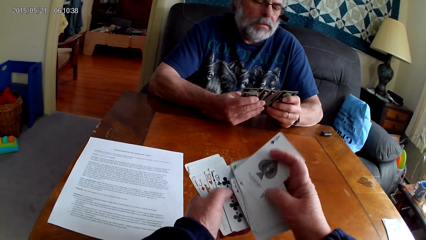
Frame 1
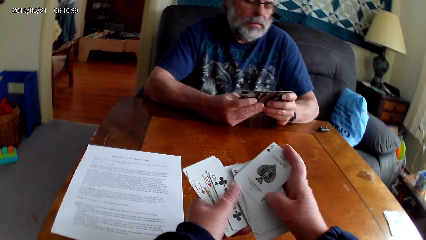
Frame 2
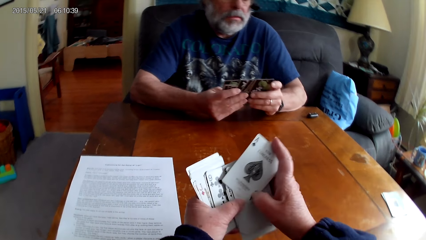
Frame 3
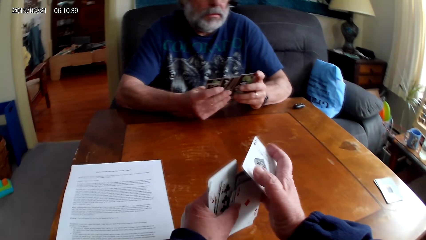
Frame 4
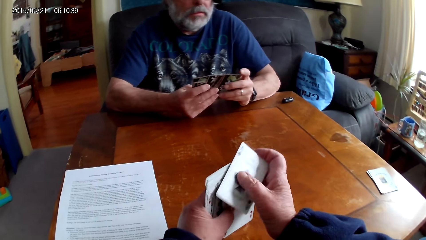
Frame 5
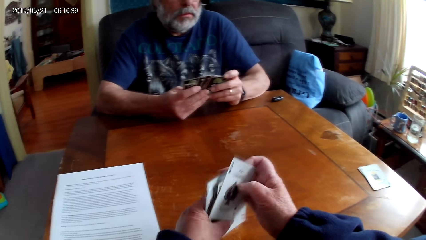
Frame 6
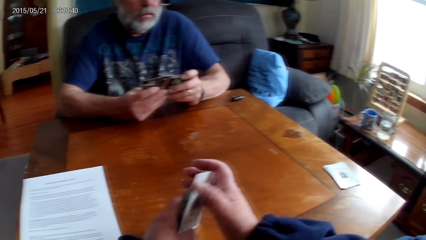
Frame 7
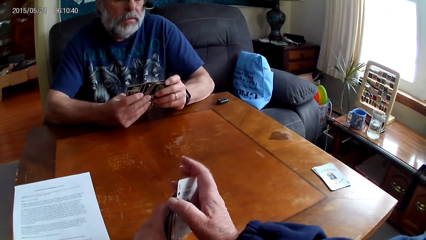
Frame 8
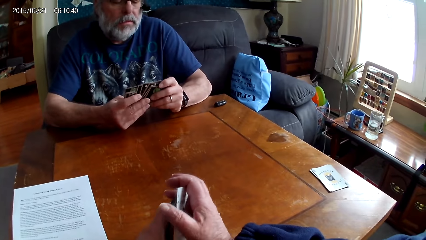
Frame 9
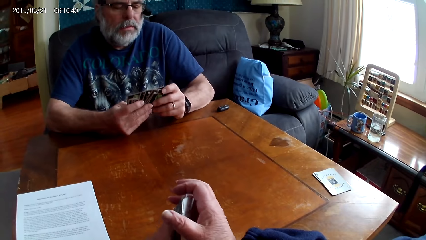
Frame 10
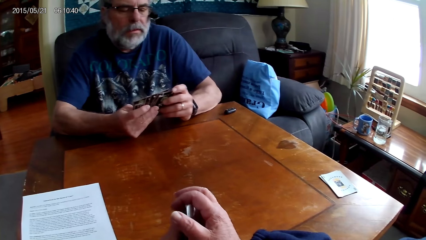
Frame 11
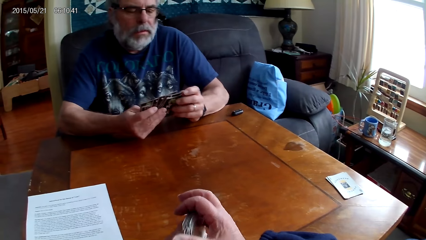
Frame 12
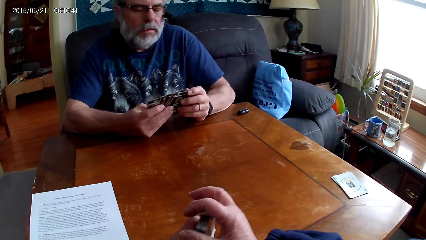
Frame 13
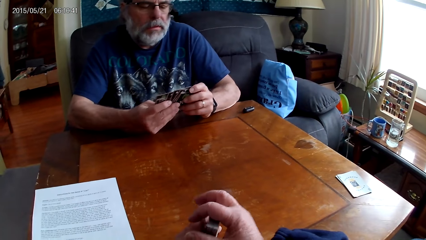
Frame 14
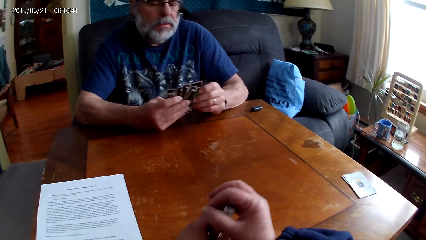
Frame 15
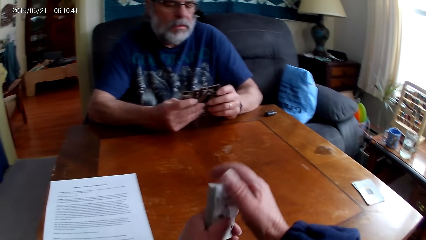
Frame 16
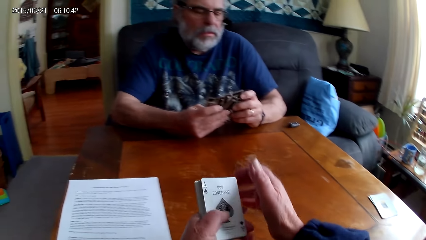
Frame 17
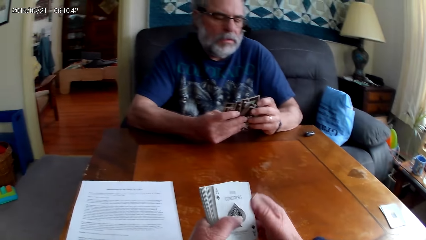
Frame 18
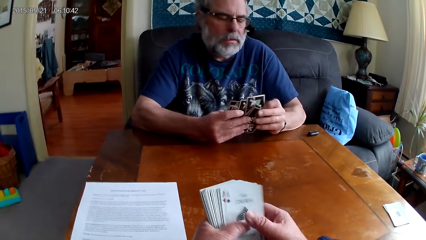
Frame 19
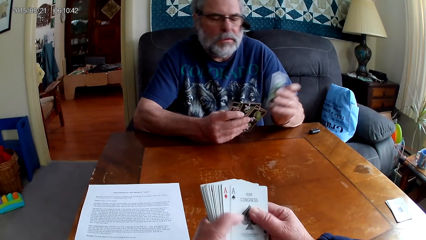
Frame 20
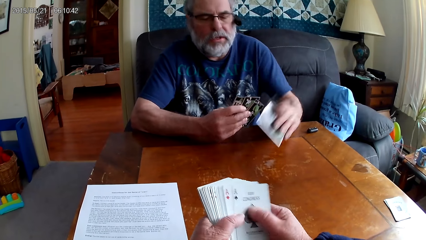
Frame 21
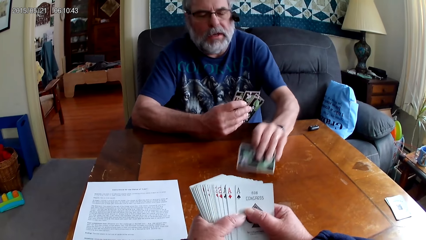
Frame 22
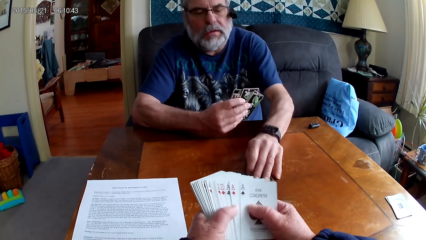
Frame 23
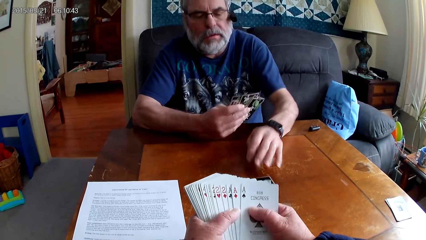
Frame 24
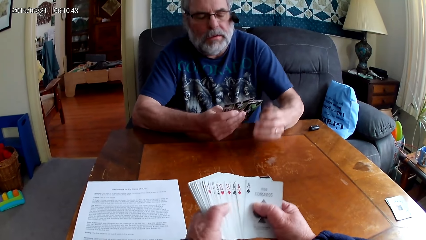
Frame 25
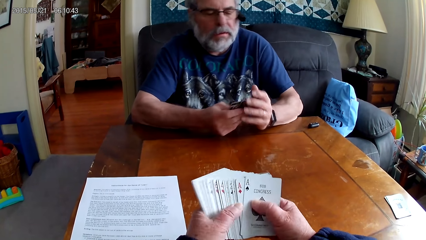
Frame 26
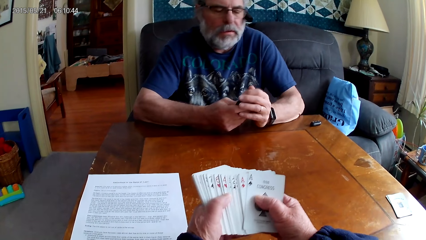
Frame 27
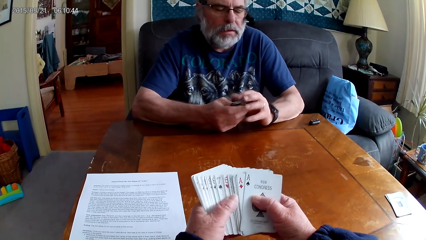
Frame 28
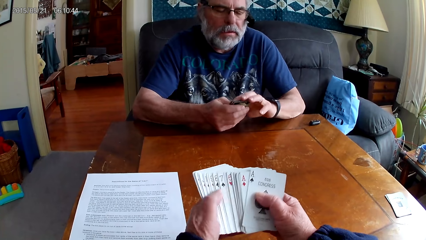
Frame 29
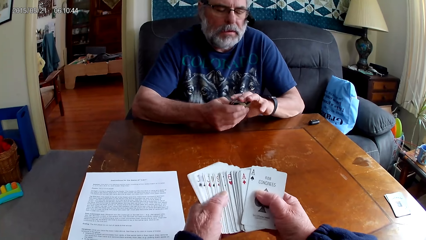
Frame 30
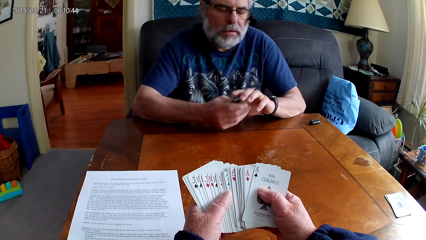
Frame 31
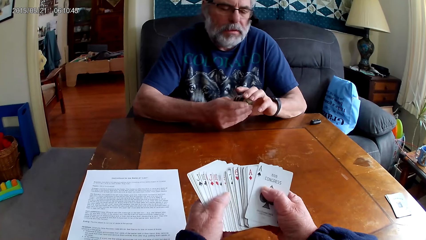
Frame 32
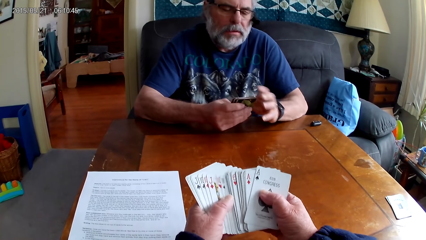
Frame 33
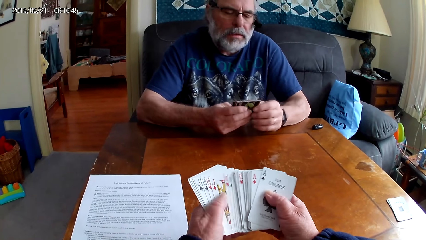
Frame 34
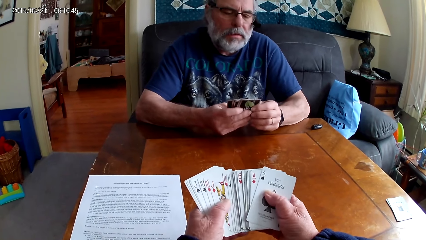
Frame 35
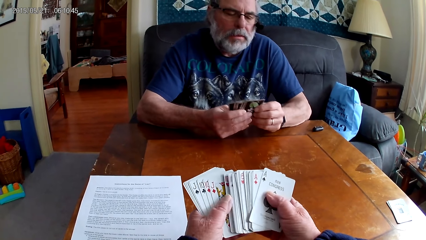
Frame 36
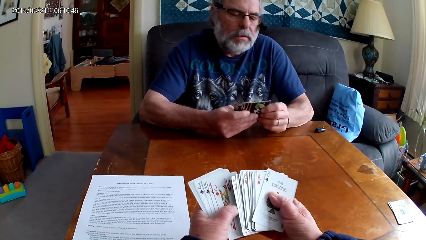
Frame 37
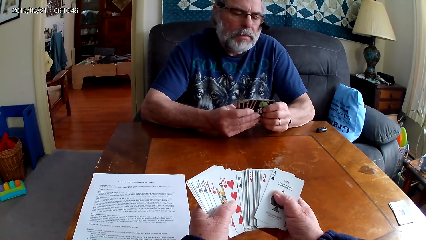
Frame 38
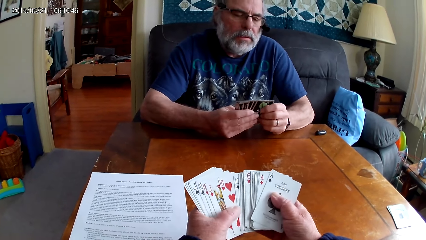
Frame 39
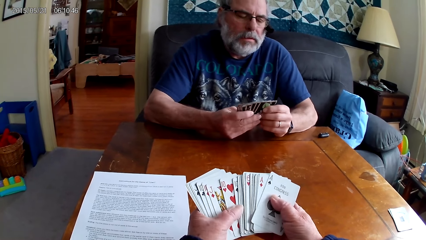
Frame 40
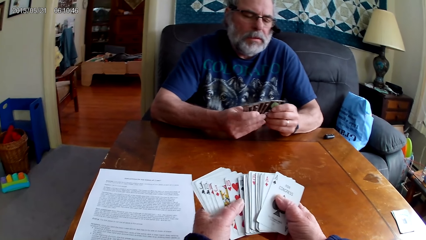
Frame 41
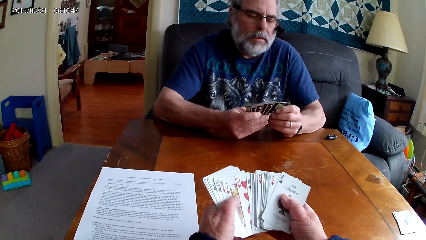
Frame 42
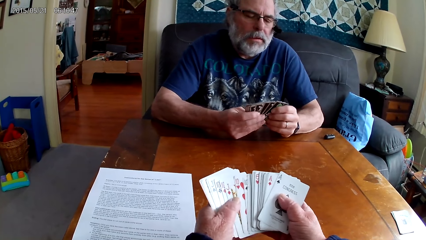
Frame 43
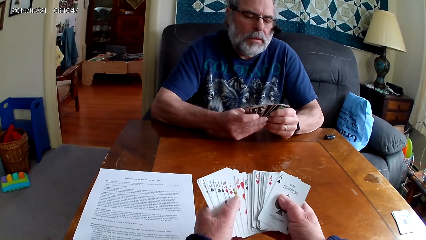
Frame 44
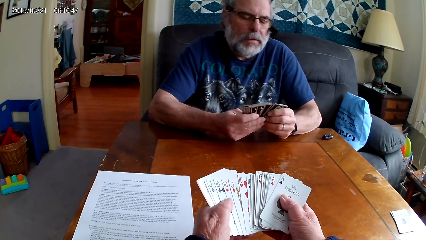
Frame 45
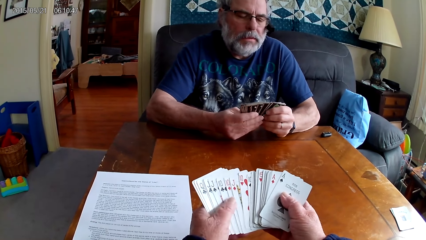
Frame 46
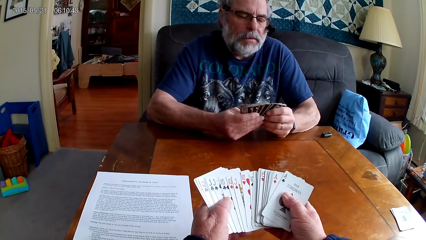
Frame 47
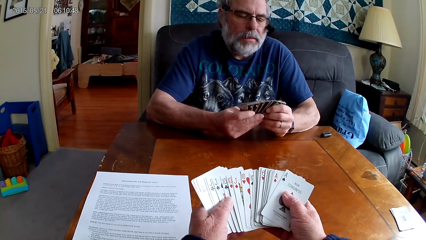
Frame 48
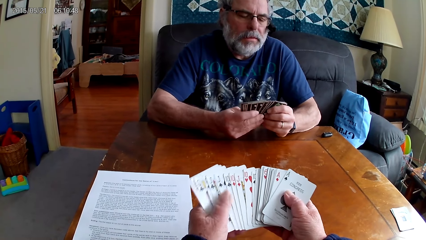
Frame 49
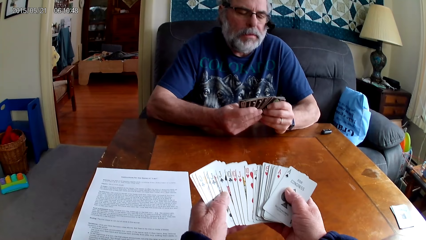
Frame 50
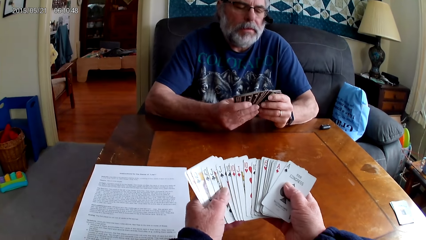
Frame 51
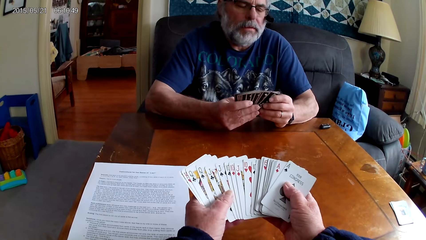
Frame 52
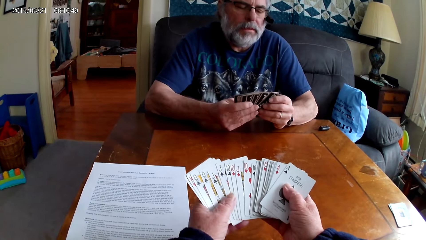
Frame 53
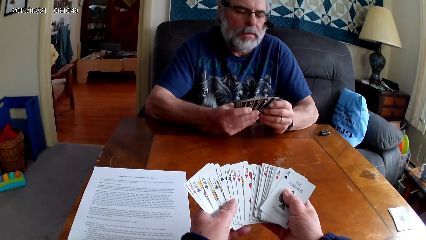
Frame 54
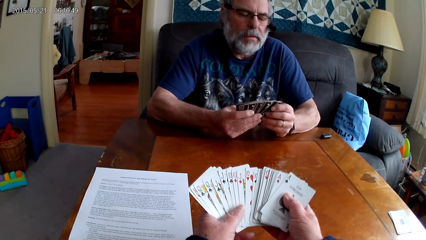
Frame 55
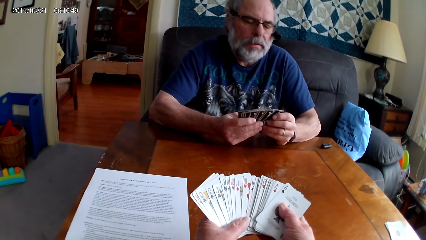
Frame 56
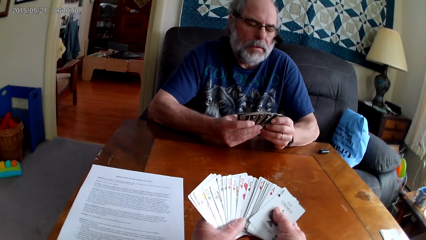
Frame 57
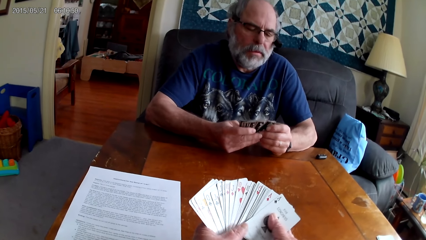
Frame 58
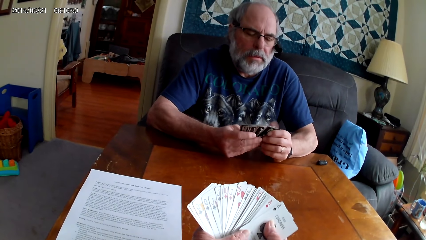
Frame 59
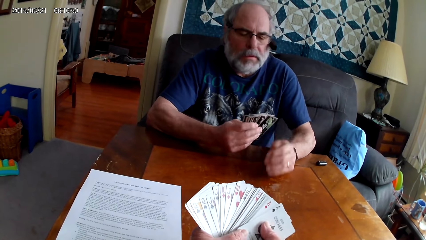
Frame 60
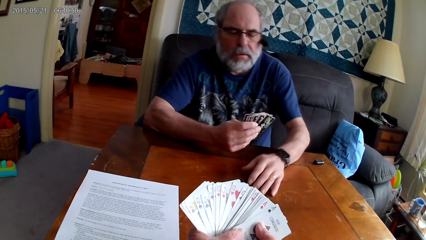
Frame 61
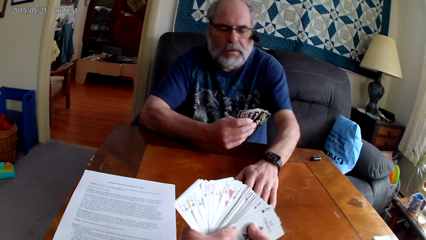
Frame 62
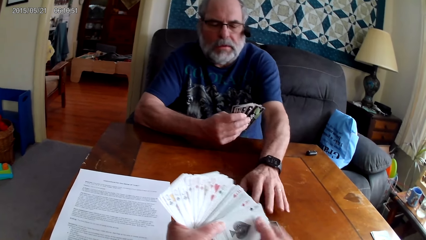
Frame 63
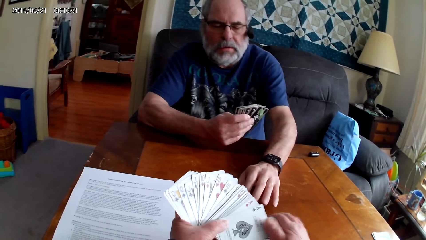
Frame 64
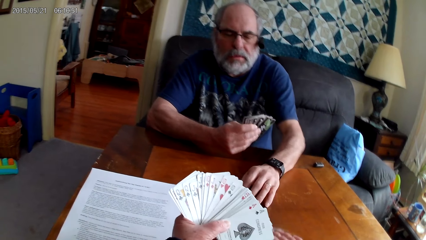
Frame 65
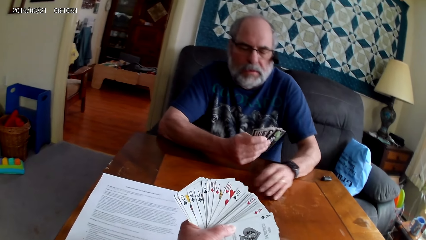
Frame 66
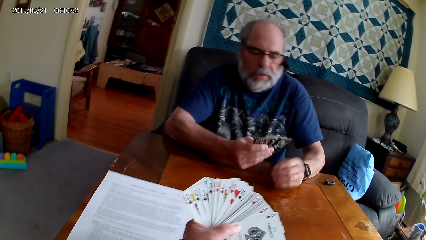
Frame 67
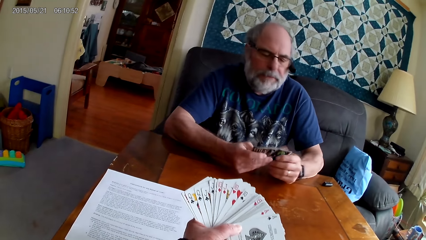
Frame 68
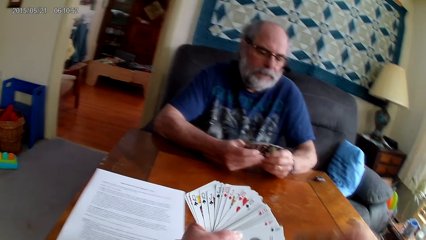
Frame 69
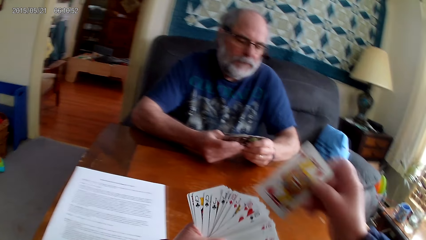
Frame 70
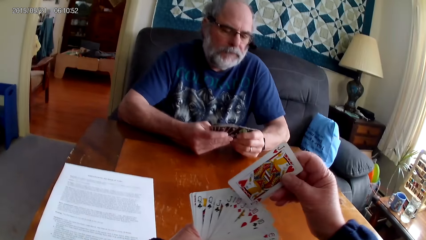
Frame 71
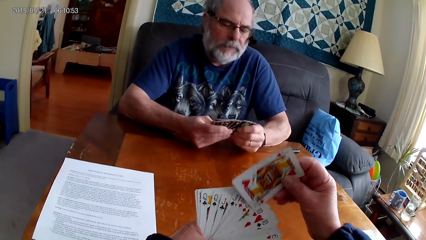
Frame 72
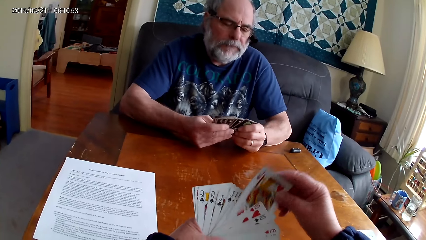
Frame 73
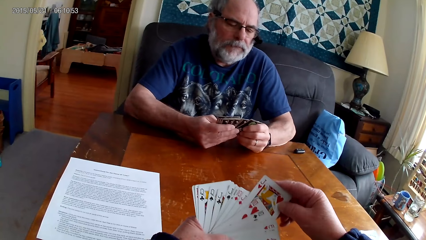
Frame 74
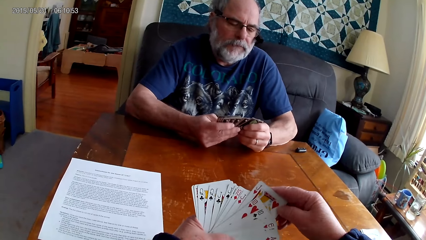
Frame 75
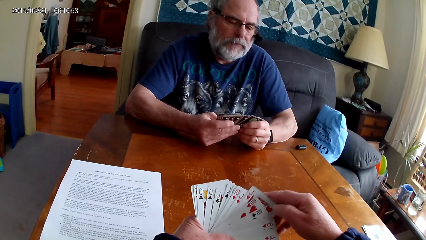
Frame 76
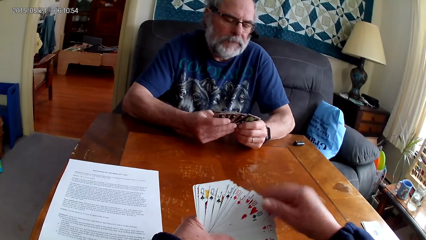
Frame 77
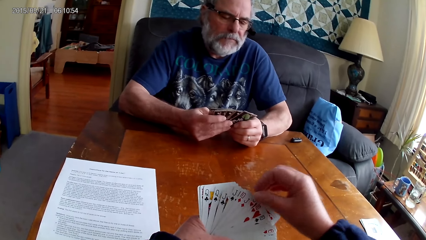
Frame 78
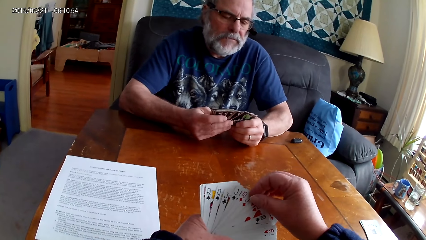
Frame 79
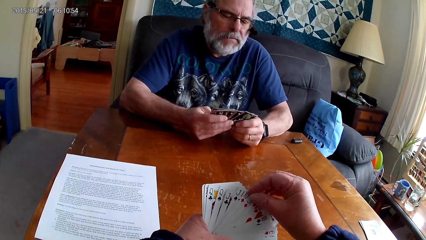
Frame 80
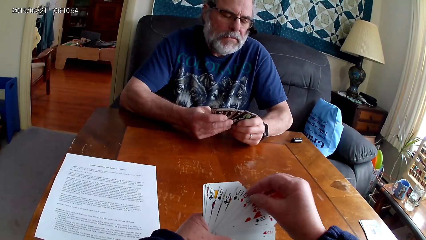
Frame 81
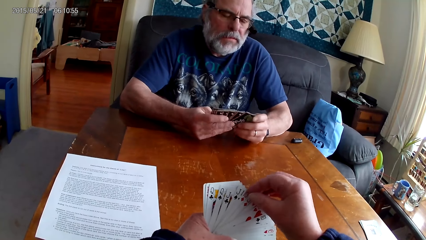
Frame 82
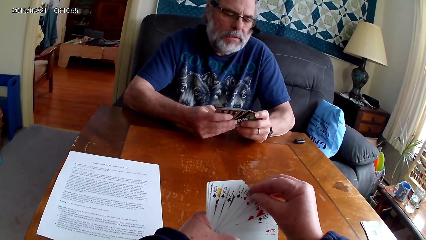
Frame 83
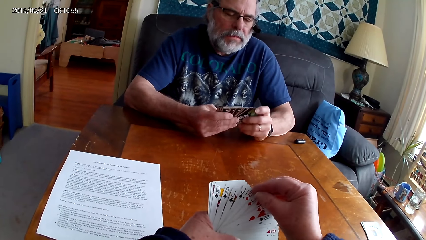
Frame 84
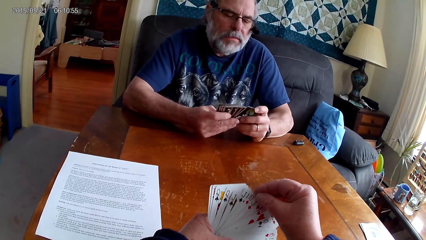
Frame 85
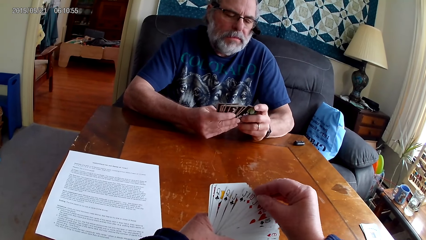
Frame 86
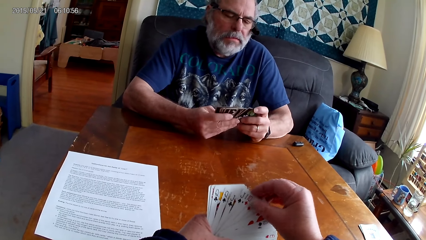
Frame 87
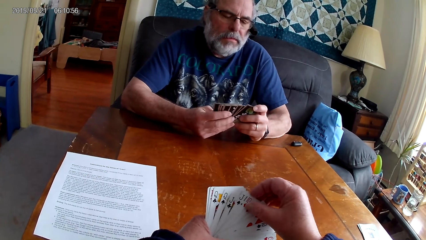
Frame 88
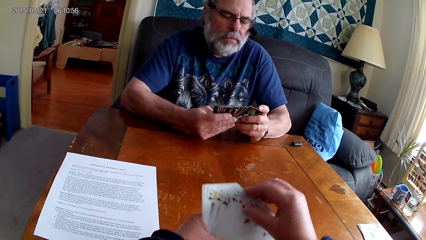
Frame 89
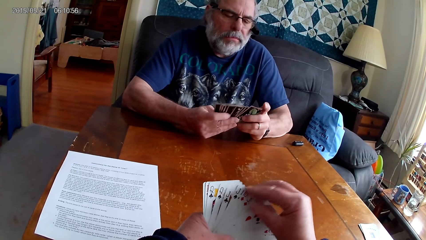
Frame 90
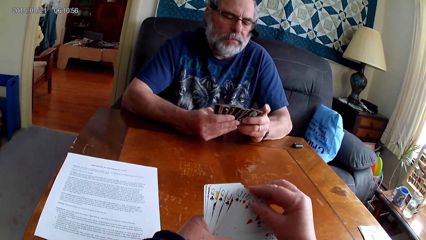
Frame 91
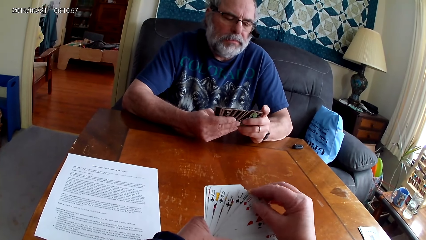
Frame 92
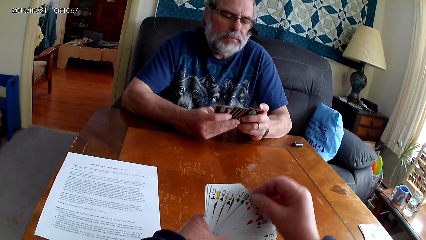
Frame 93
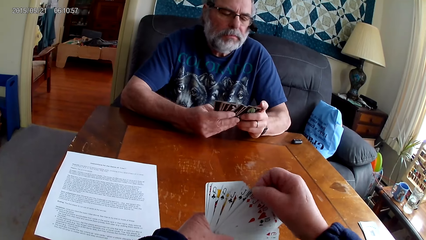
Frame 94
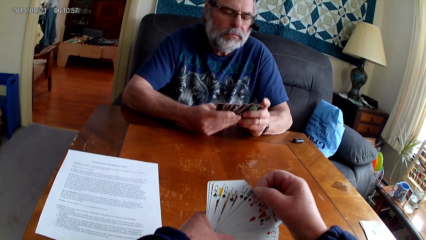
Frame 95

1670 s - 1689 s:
A person puts a card on the table. The camera wearer arranges cards. The person stretches a hand on the table. The camera wearer arranges cards.
